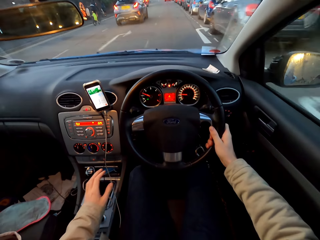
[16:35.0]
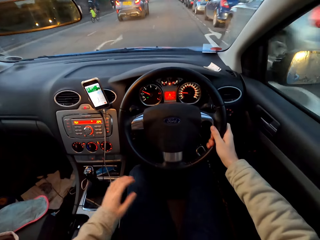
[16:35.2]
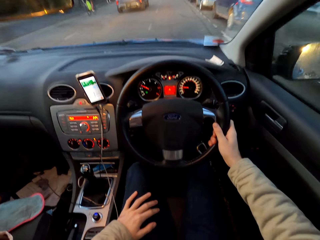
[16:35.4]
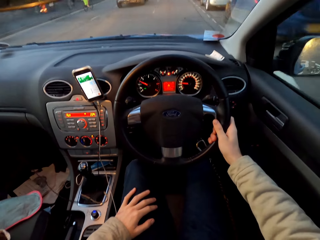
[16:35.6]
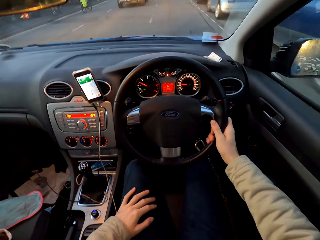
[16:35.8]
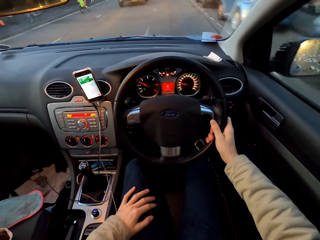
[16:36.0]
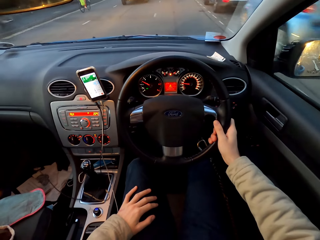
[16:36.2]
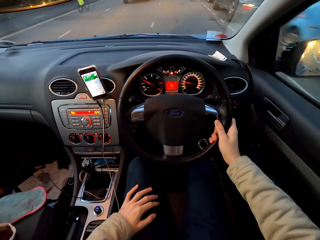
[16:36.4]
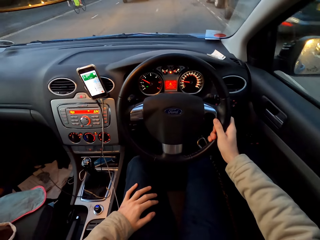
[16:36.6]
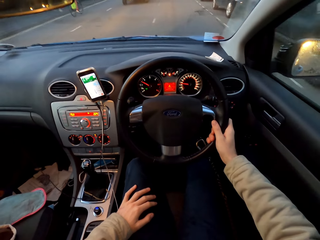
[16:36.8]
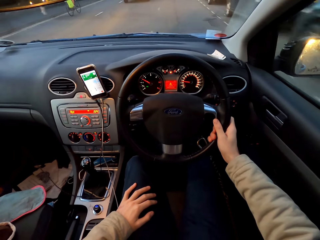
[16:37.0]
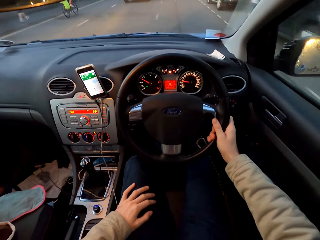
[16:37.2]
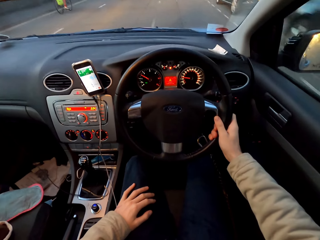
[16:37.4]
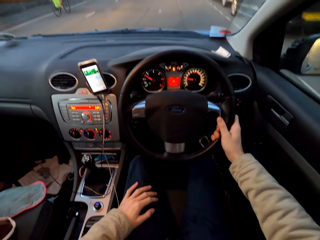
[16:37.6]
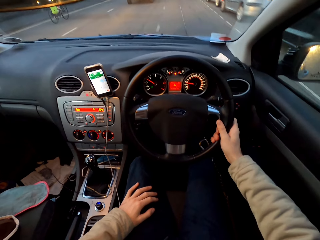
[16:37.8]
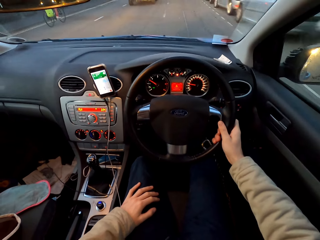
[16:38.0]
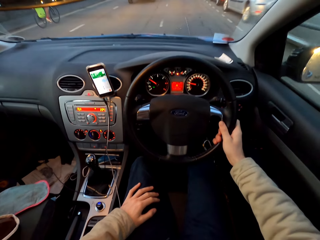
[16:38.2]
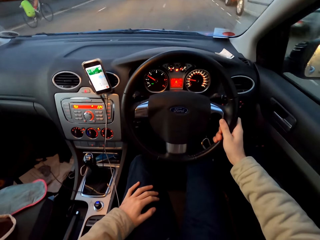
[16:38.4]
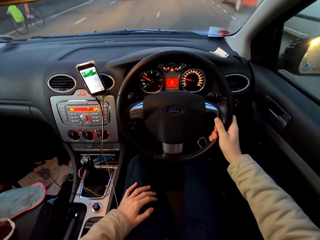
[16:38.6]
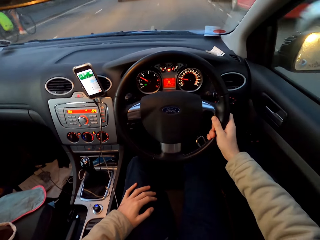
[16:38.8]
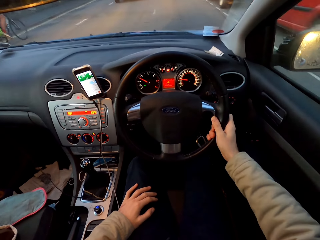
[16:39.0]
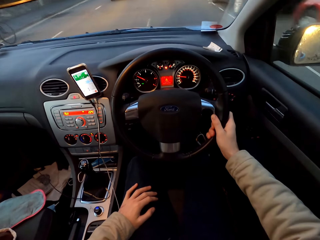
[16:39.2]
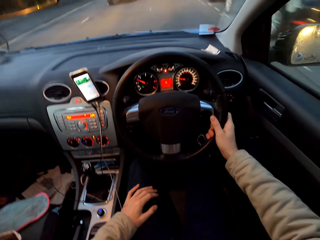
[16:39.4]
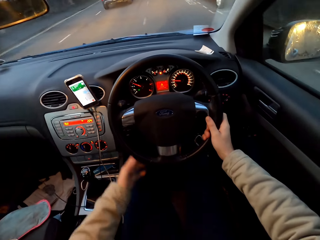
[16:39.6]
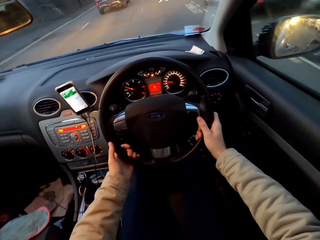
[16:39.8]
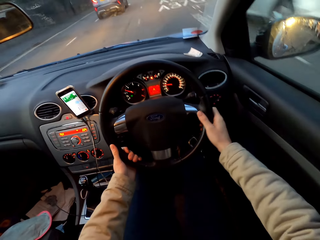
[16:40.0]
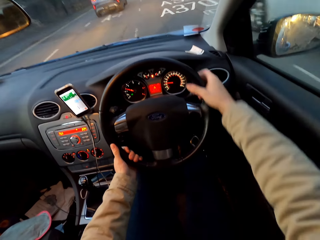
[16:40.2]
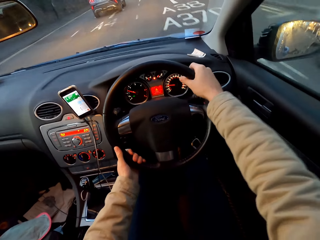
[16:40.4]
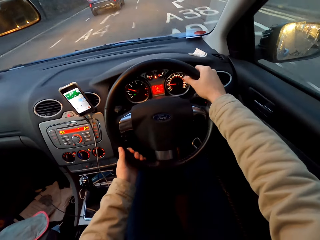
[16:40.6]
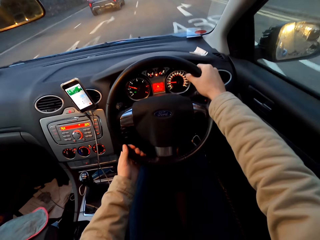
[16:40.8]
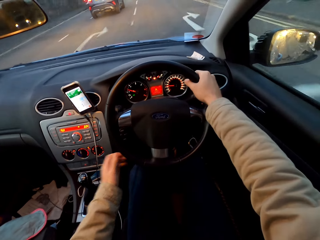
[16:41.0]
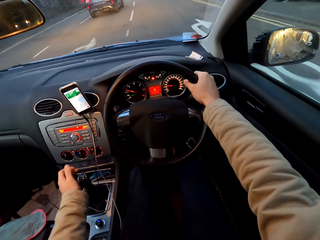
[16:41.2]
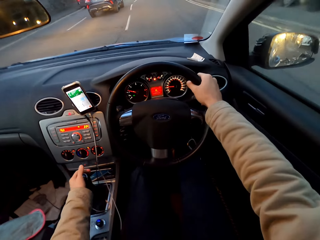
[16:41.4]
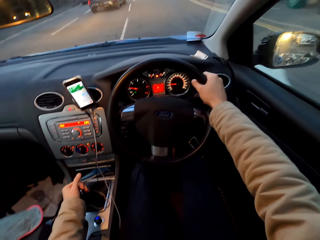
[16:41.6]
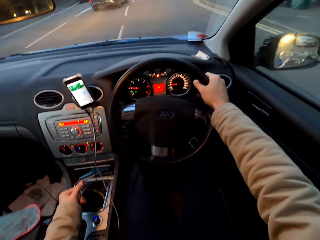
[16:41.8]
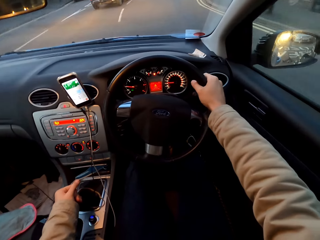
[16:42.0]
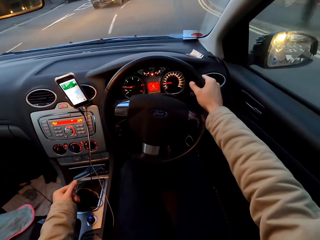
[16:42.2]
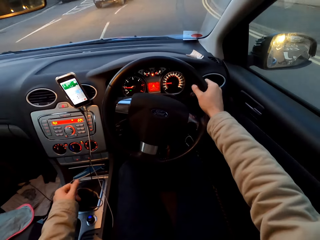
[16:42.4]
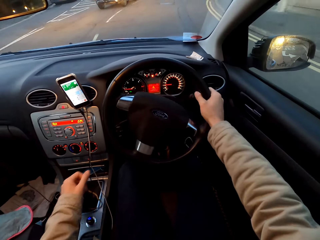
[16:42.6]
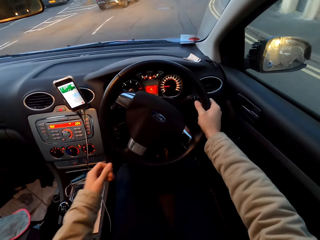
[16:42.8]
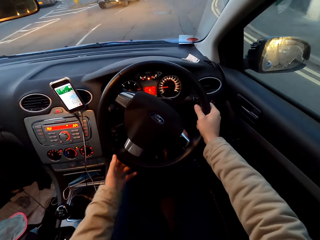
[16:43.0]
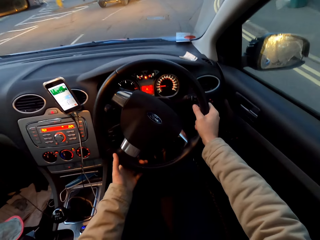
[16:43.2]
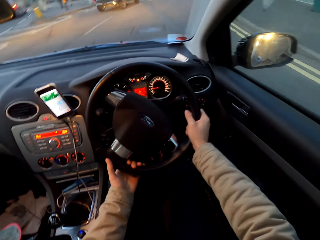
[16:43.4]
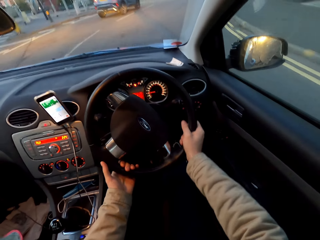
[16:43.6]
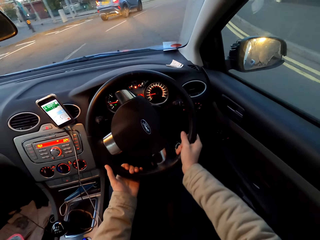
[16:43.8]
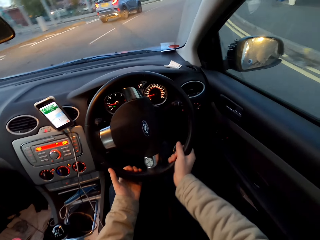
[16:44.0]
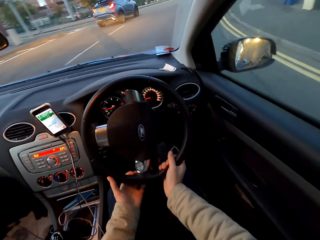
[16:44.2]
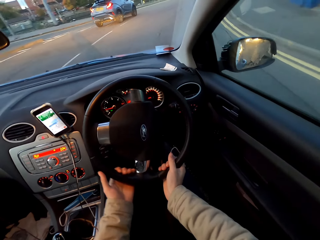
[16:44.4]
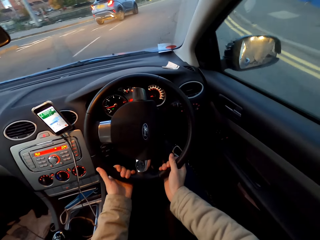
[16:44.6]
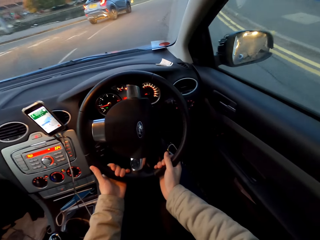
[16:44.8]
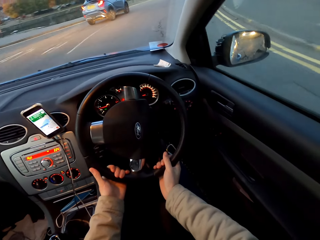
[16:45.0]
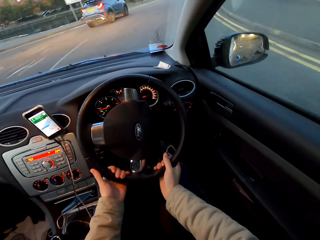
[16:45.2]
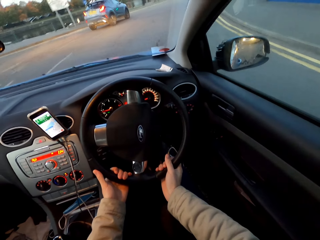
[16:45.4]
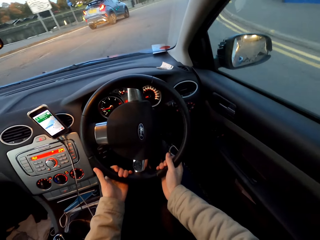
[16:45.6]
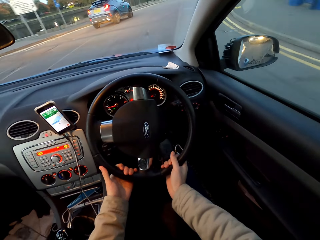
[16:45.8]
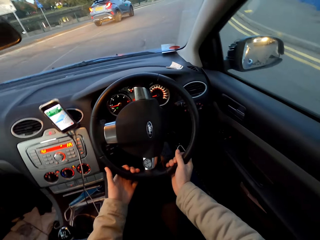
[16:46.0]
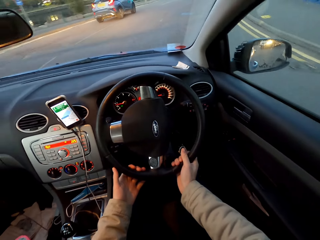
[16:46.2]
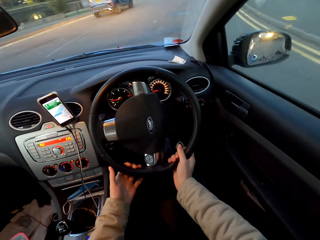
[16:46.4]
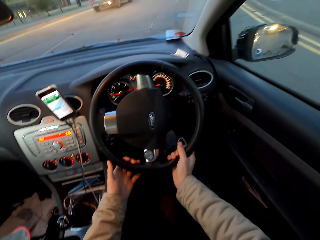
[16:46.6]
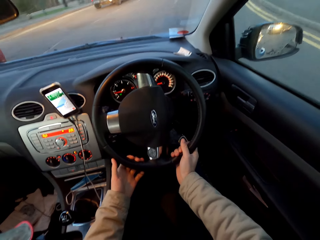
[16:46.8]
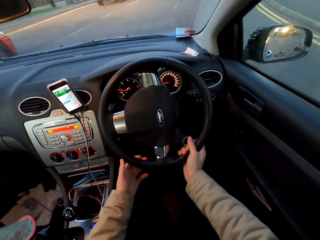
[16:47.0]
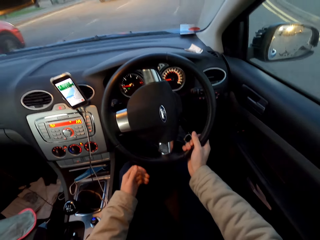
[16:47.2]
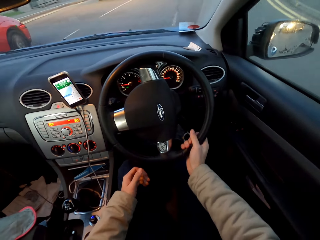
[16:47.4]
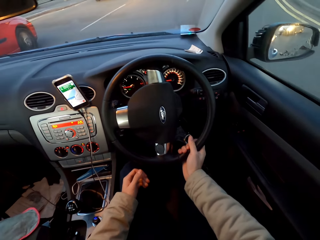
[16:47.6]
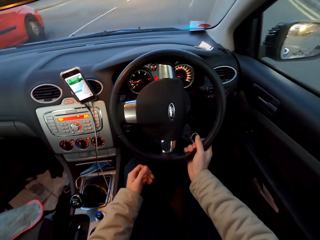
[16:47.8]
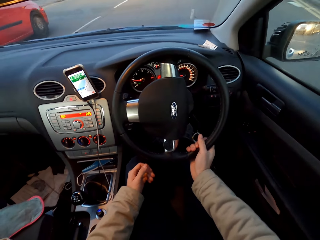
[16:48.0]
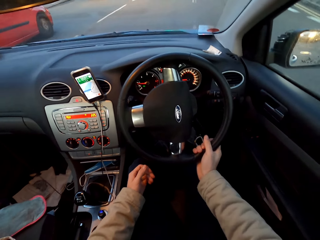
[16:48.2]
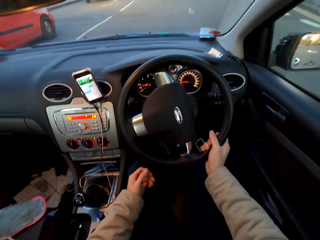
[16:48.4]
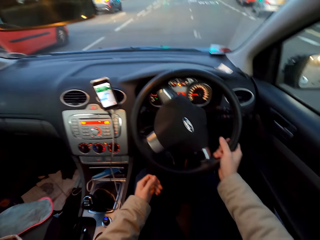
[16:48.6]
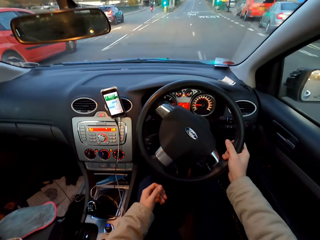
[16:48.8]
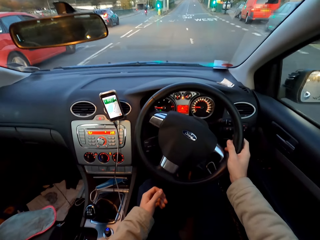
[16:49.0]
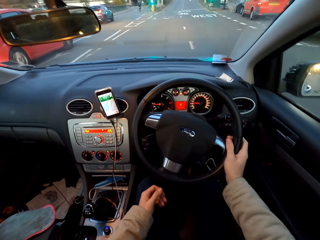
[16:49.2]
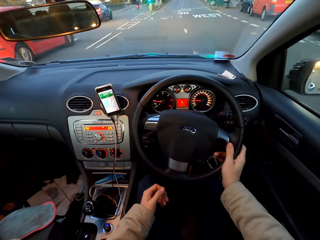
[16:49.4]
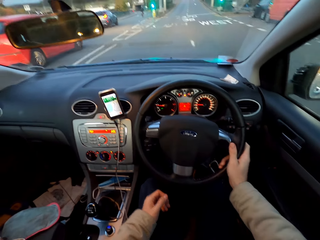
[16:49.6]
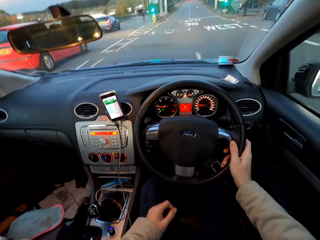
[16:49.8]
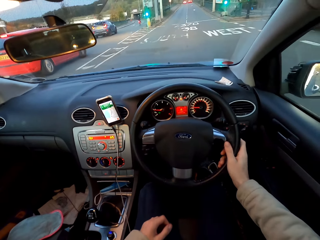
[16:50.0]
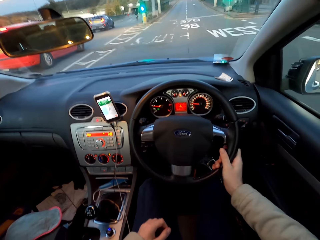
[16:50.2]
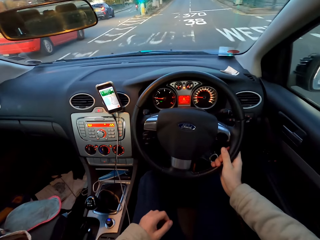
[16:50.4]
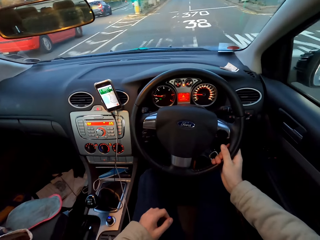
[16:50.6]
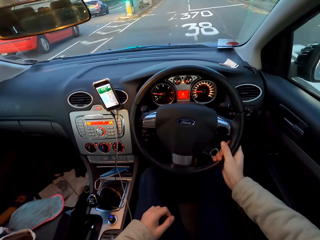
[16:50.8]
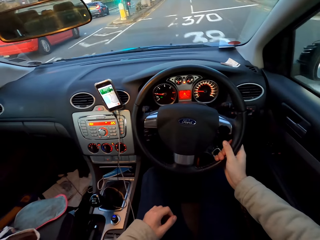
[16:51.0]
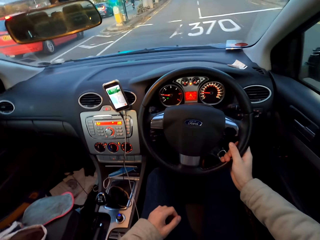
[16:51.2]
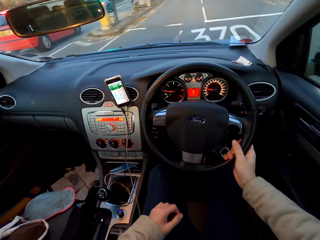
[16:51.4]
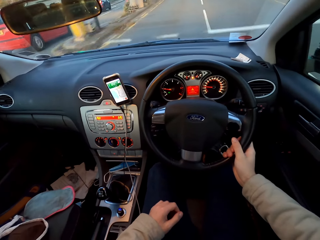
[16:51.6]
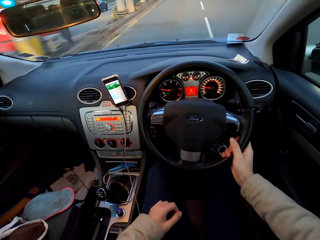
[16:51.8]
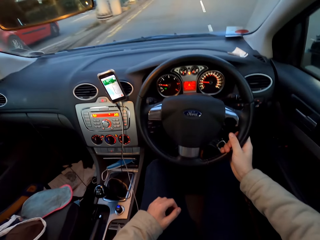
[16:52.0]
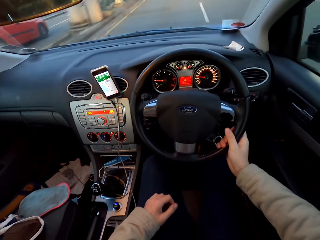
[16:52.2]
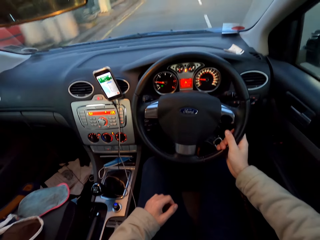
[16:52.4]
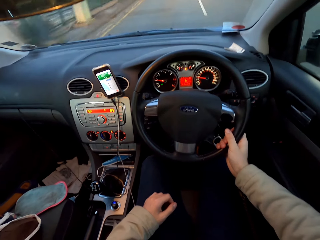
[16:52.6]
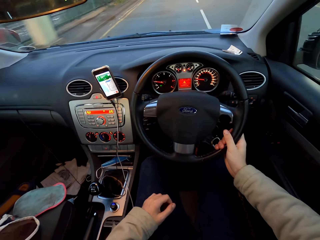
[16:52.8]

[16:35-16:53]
The camera wearer puts his left hand on his left leg. He overtakes a bicycle. He drives the car with both hands. He operates the gearstick of the car with his left hand. He drives the car with both hands. He removes the left hand from the steering. He puts his left hand on his left leg. A red car overtakes the camera wearer.

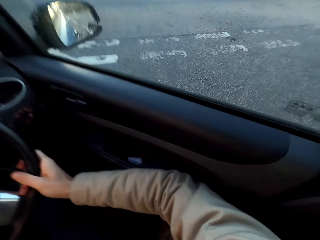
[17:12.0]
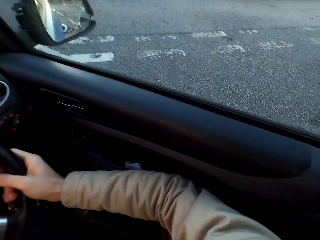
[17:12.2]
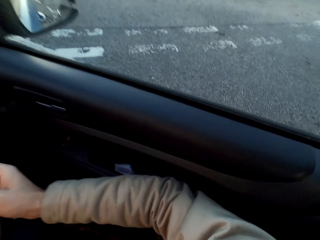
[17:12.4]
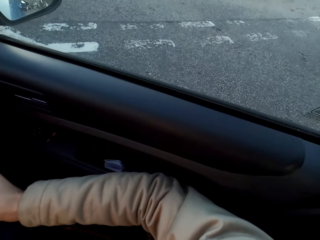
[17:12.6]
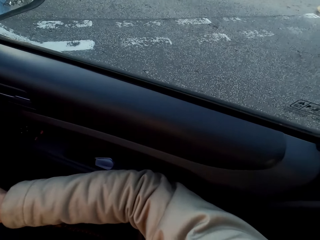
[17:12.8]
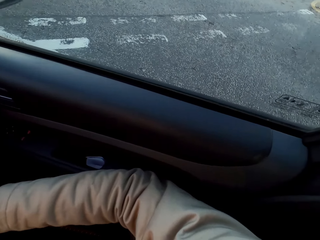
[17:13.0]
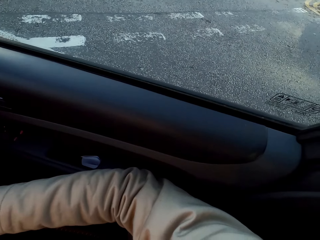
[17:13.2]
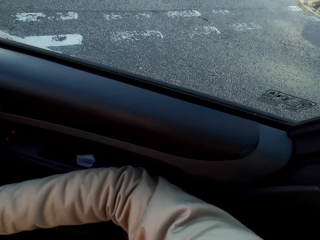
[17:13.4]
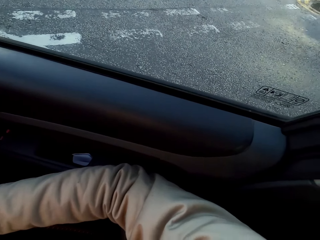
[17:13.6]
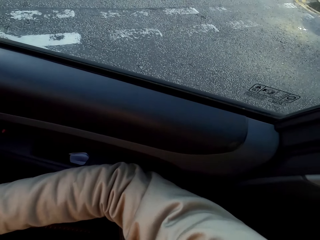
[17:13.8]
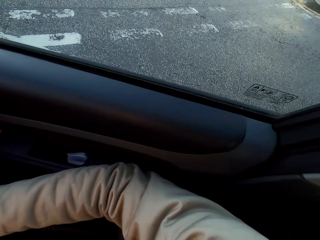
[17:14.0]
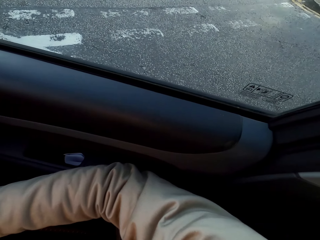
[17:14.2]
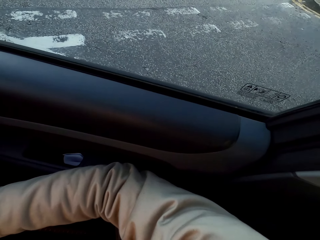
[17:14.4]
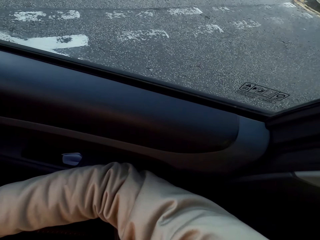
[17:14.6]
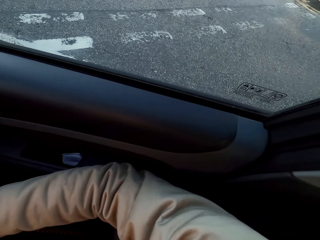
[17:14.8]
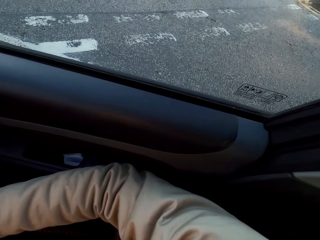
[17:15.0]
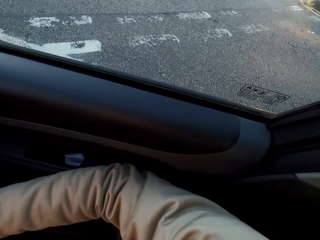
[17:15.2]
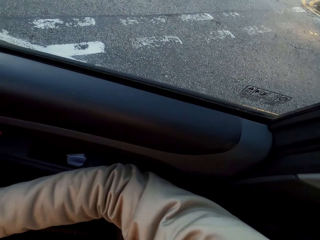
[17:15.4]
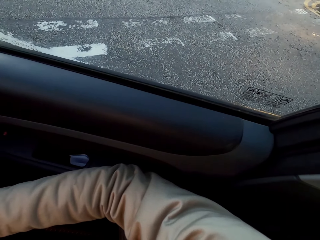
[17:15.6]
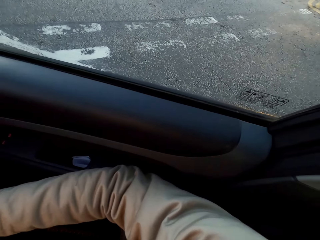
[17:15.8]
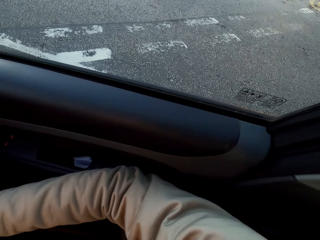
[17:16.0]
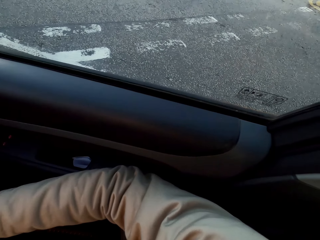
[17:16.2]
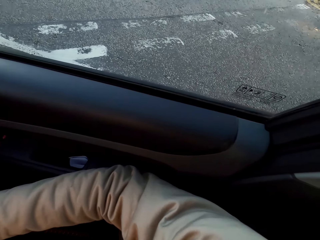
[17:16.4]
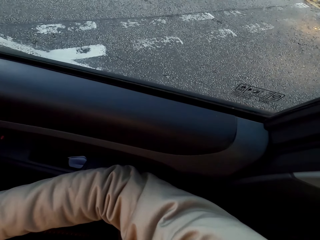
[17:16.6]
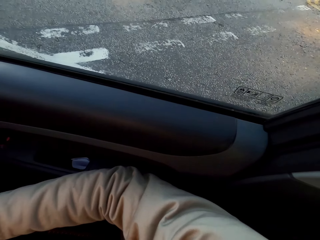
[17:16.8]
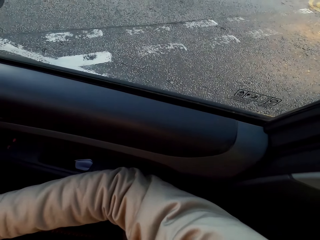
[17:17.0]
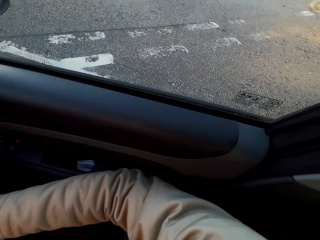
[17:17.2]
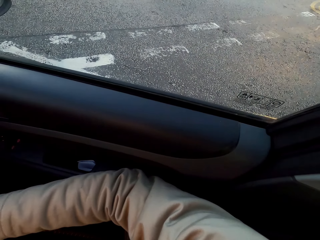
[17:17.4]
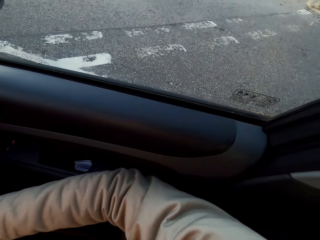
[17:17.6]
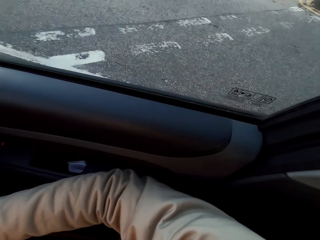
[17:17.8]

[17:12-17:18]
The camera wearer stops the car in traffic.
